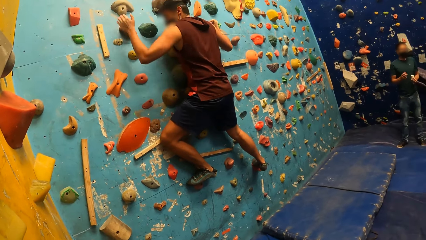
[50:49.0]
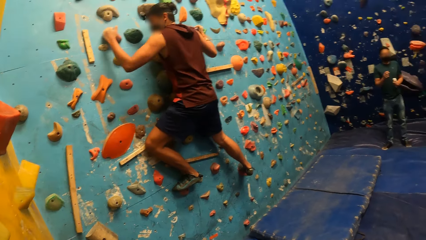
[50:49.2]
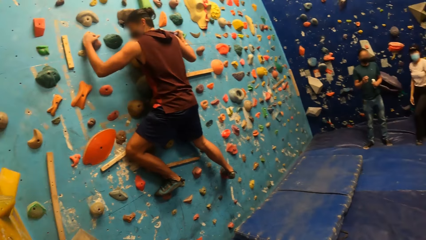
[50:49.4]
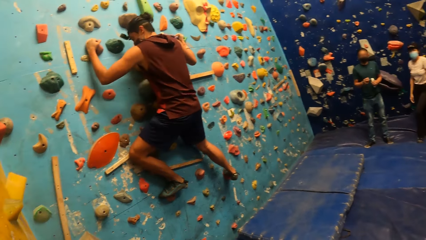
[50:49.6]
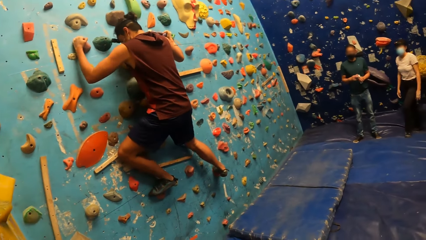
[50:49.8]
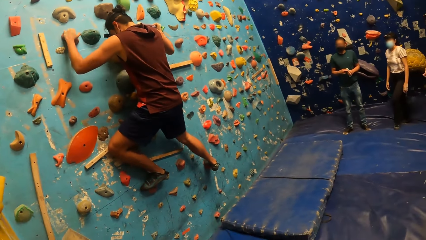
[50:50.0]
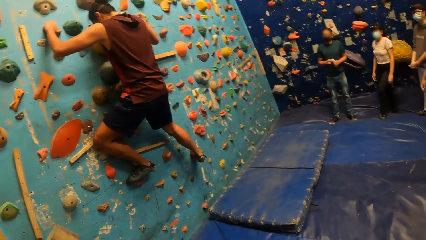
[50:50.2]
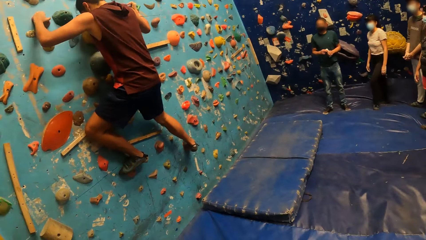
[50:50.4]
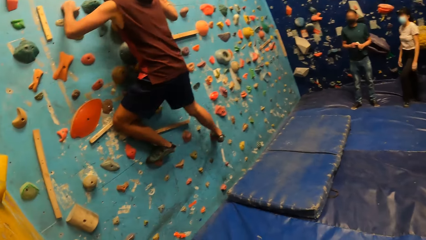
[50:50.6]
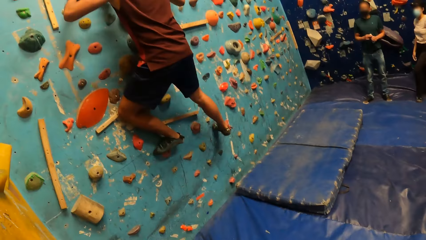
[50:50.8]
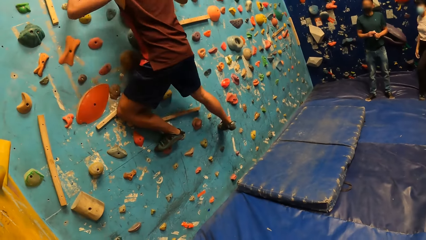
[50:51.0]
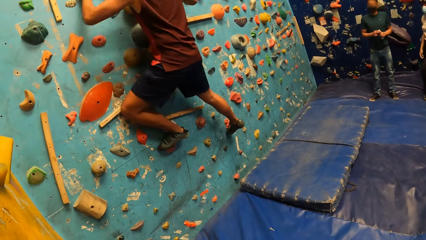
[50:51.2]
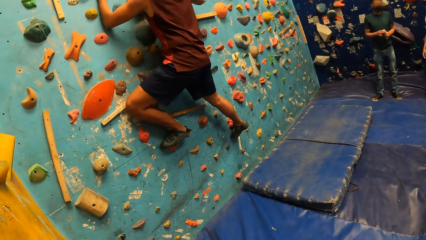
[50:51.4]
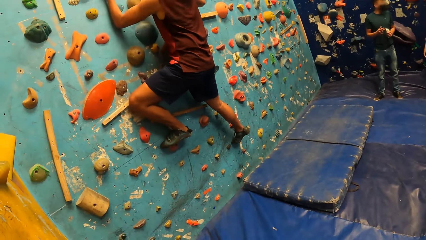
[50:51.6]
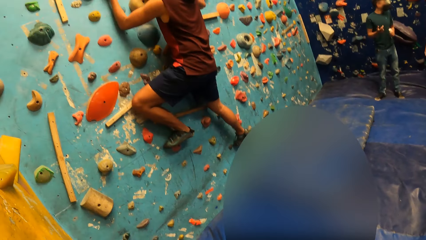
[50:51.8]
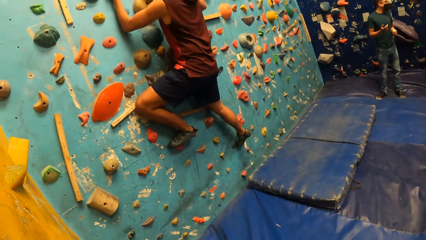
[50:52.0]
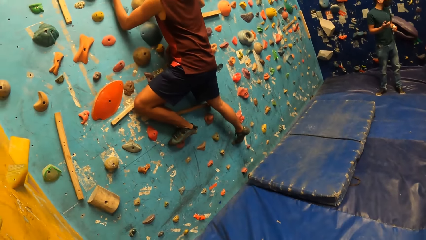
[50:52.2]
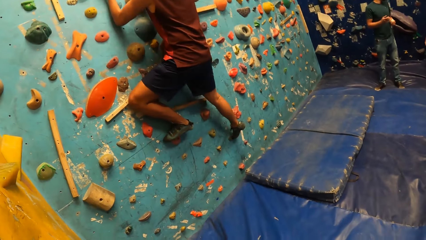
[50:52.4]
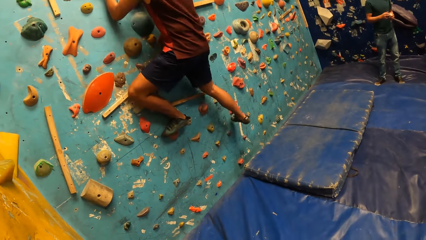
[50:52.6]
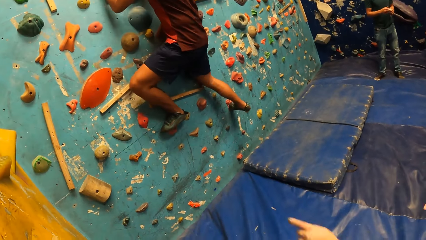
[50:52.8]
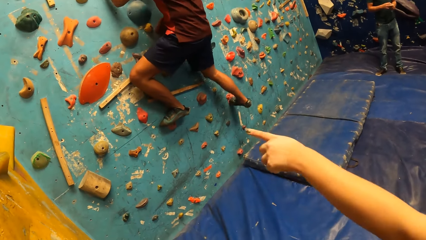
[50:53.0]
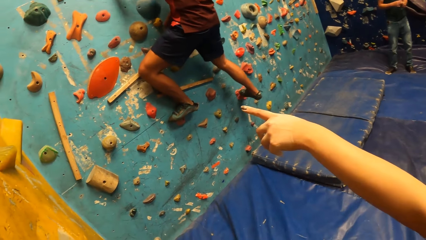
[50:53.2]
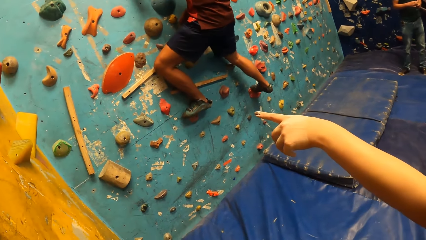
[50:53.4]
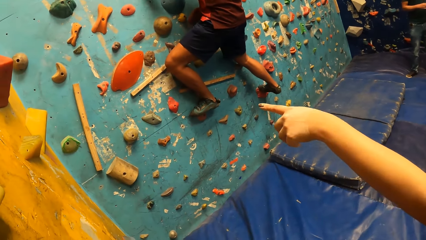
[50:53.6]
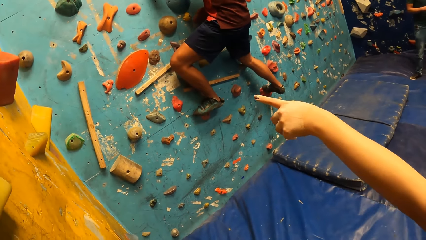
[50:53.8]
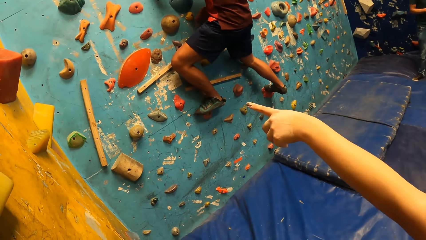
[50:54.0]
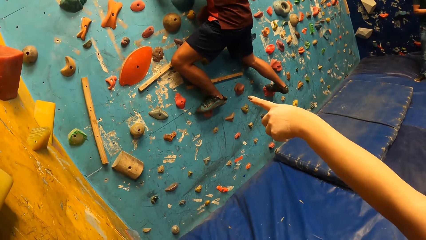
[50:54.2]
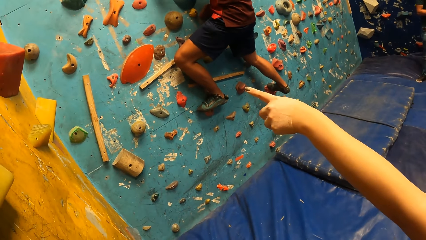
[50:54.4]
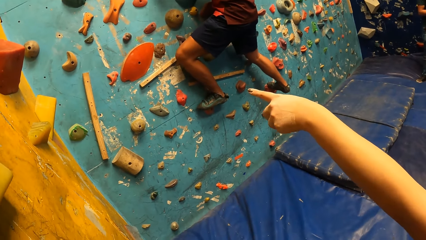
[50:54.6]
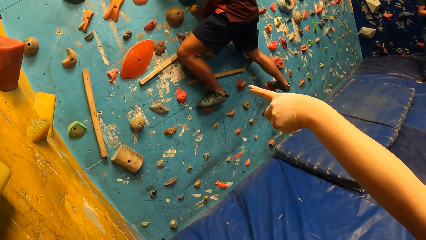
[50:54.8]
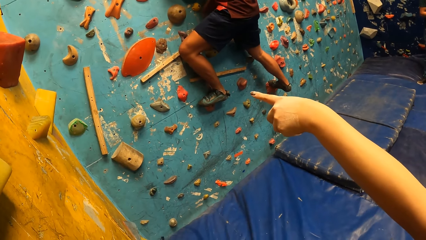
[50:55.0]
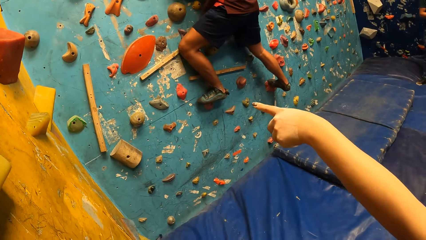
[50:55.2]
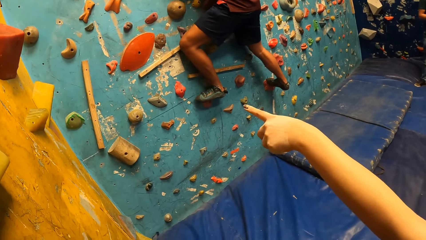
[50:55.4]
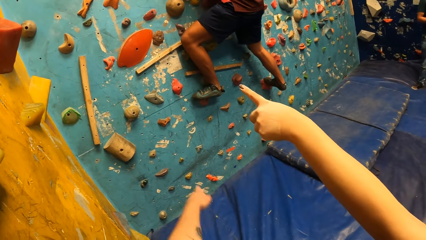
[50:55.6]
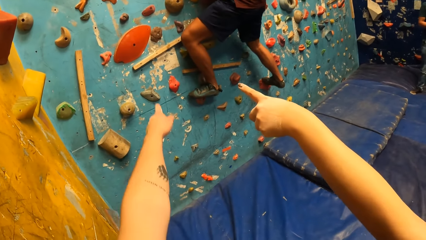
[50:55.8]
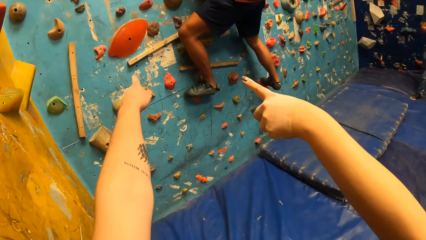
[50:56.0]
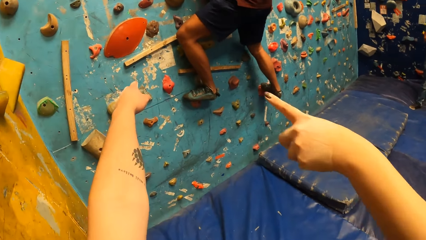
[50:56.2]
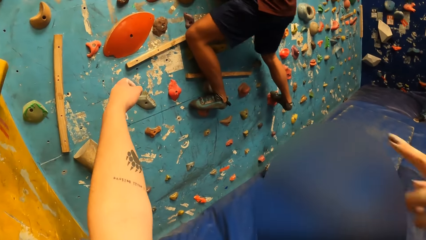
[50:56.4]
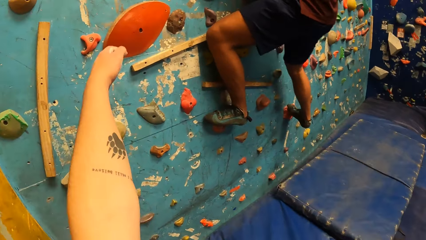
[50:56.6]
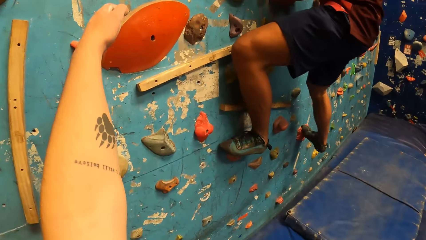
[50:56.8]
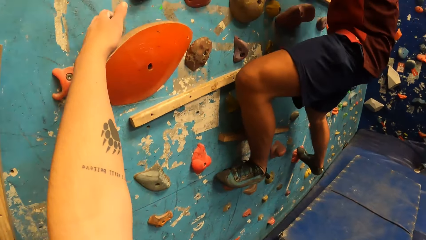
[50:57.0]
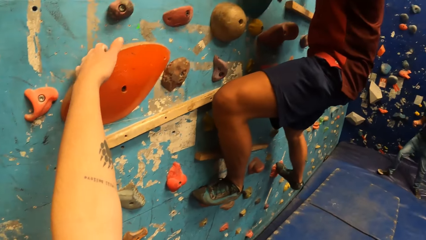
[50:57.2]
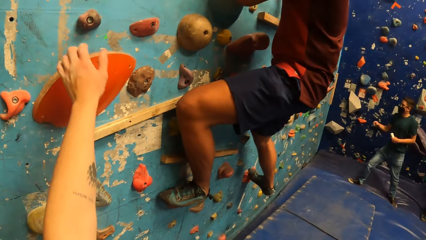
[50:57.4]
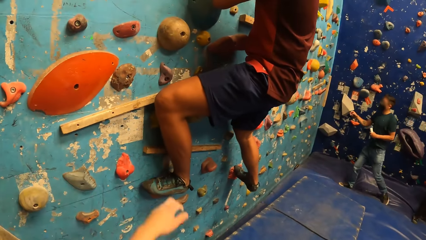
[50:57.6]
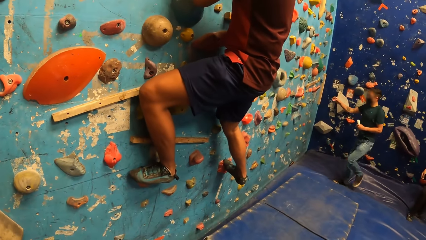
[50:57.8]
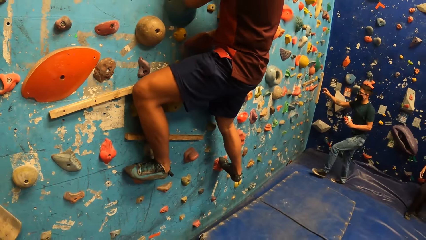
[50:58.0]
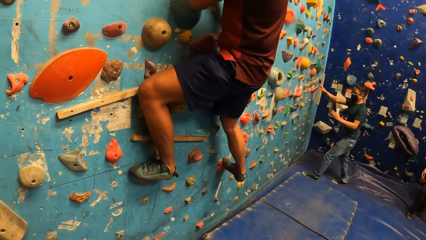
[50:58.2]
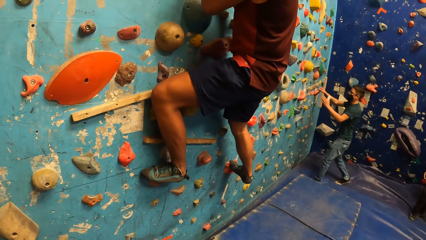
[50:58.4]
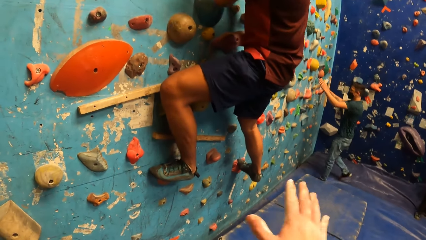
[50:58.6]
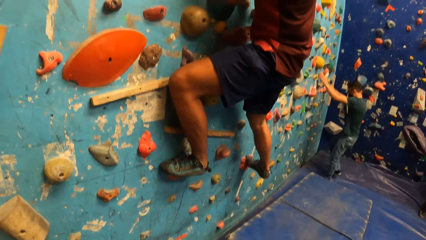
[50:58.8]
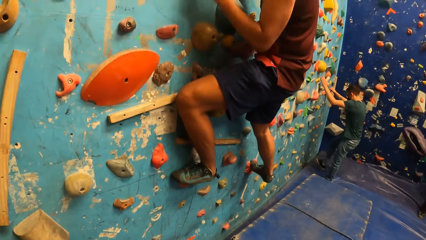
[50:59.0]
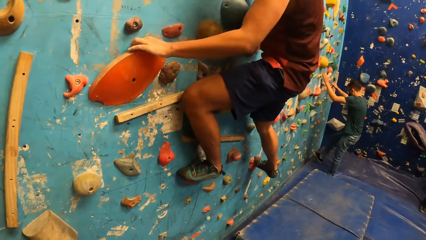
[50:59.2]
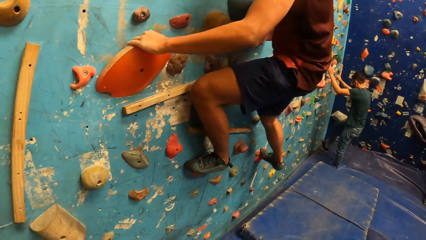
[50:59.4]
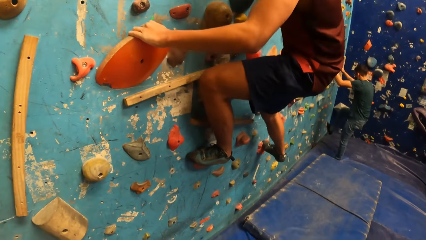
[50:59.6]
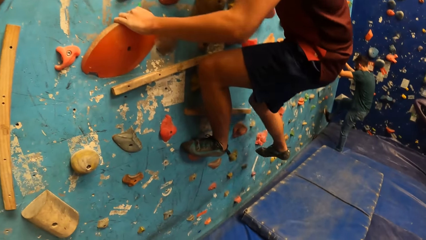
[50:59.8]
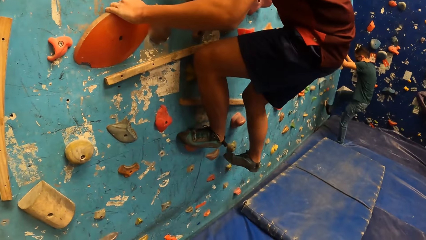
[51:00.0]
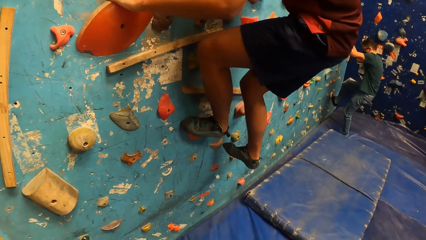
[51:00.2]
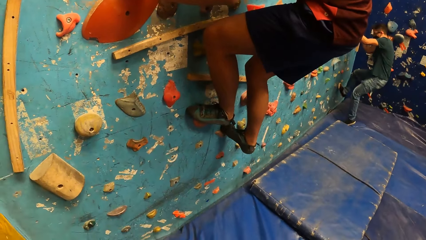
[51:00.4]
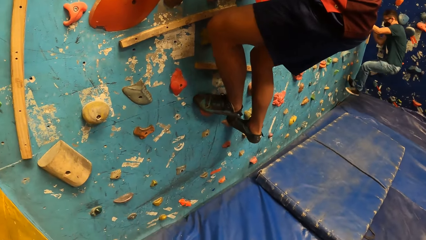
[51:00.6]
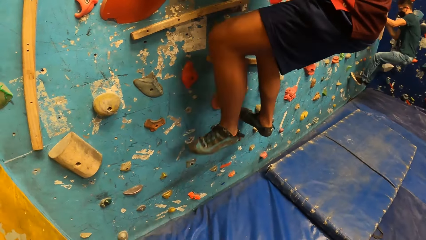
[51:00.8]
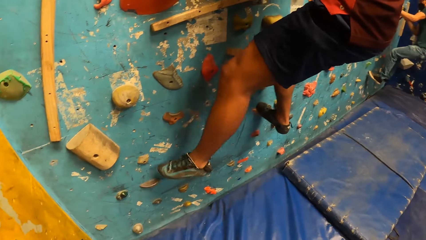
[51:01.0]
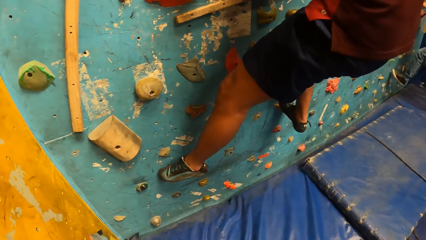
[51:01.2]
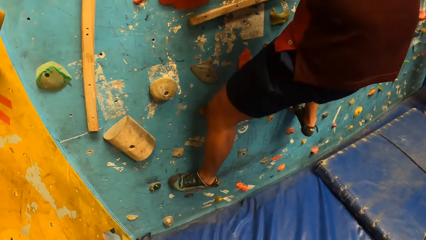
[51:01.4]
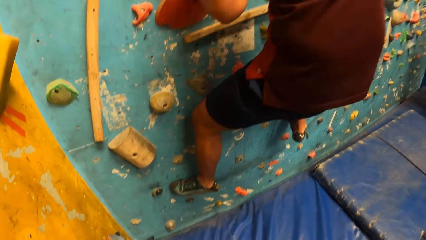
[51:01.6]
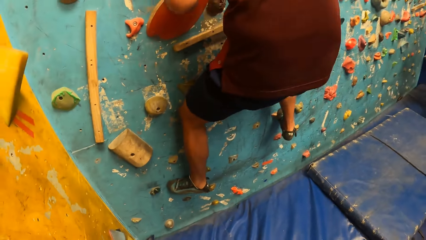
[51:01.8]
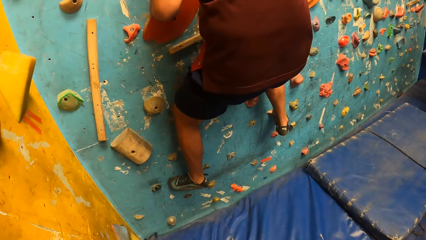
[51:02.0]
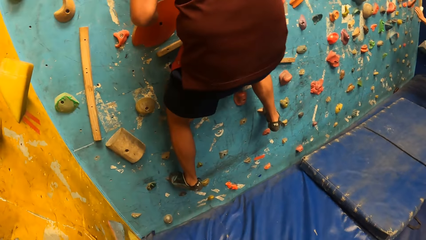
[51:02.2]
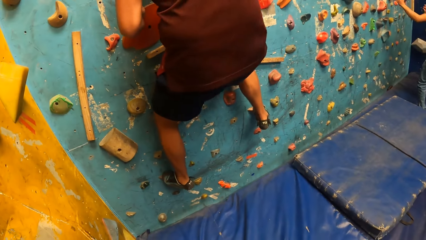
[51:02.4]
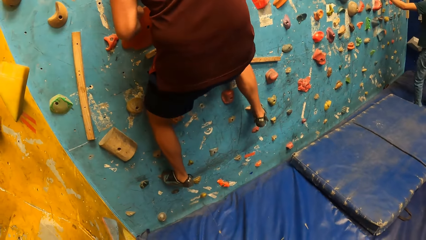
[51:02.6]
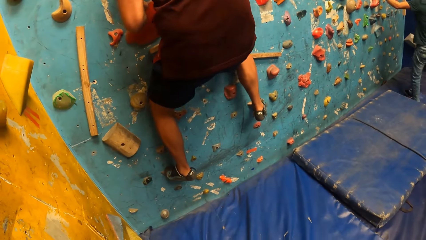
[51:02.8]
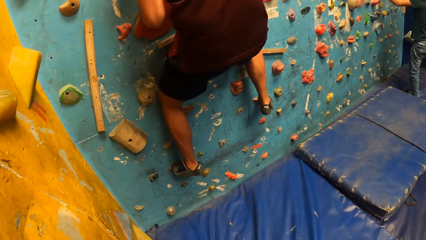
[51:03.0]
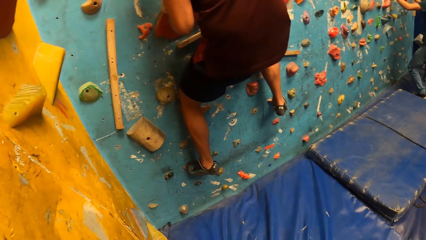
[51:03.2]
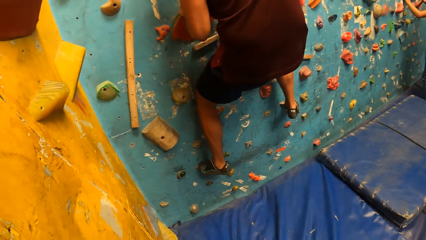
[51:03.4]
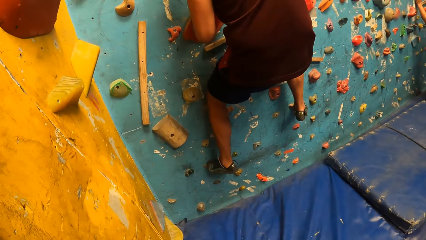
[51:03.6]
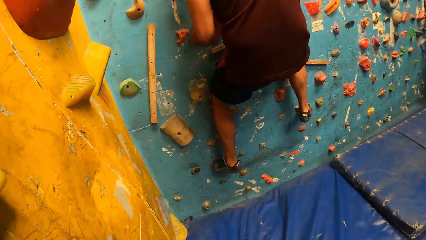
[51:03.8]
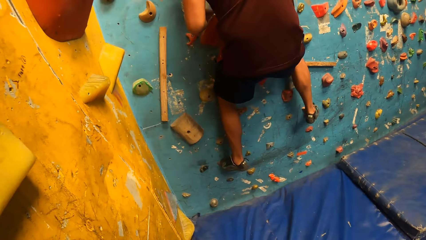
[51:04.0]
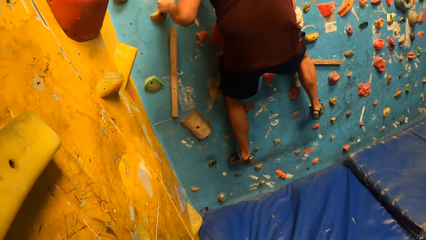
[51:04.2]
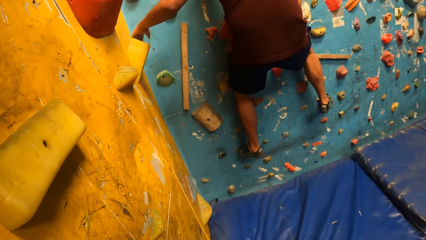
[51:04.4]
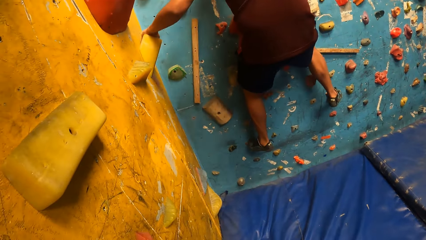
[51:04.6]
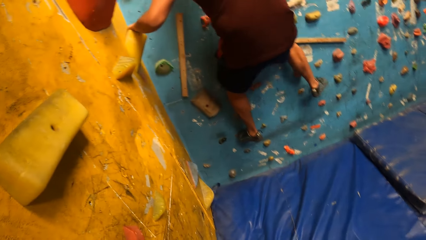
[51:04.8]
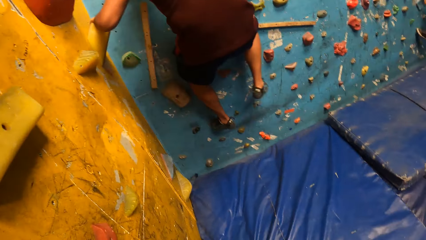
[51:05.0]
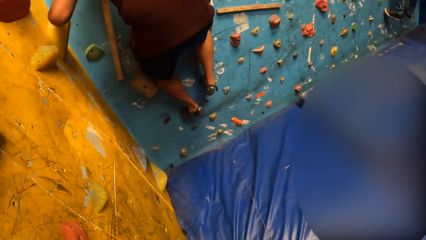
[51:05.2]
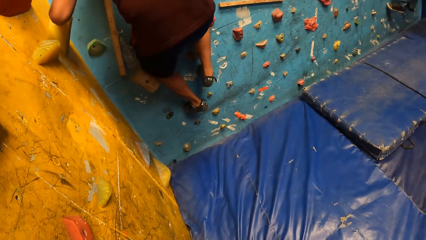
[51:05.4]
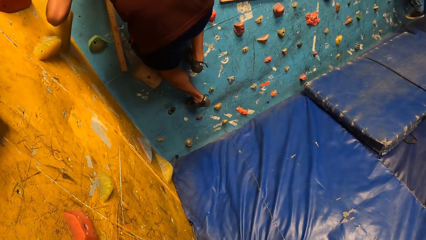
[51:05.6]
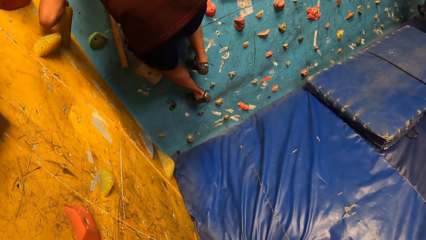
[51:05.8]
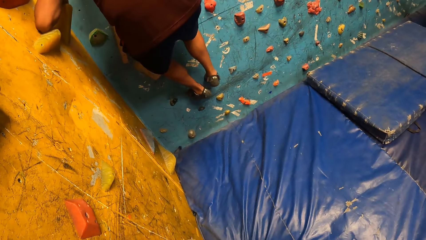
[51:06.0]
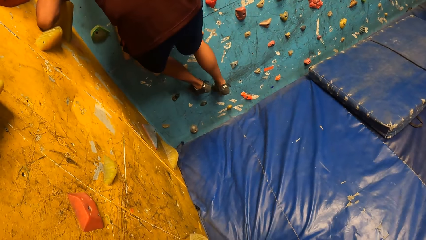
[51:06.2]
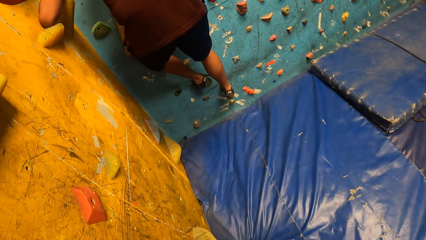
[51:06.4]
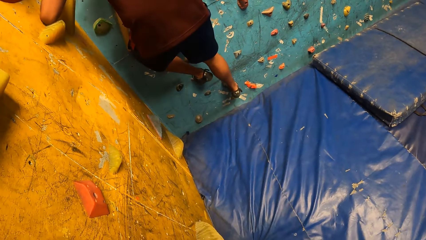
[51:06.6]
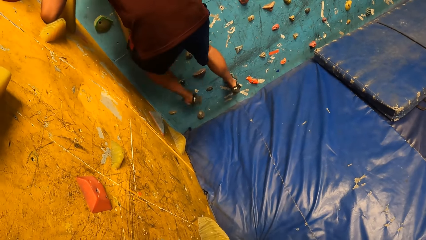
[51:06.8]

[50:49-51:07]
A man holds a wall game rock and climbs on the wall climbing game. A woman does a hand gesture. The camera wearer does a hand gesture. They point at the climbing wall and touch the wall climbing game rock. The man holds the wall game rock and climbs on the wall climbing game. Another man climbs on the wall climbing game. The first man climbs on the wall climbing game. The first man holds the wall game rock and climbs on the wall climbing game.
